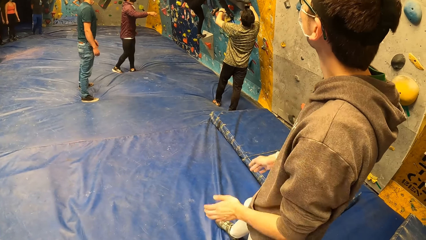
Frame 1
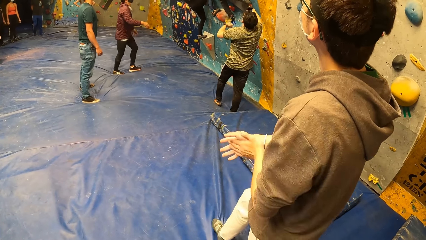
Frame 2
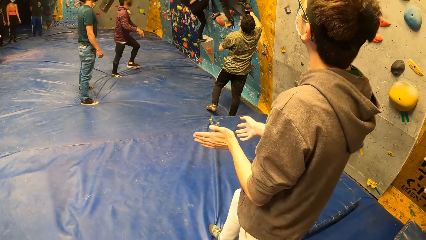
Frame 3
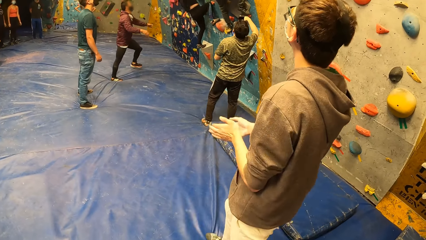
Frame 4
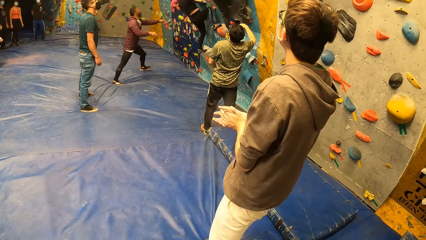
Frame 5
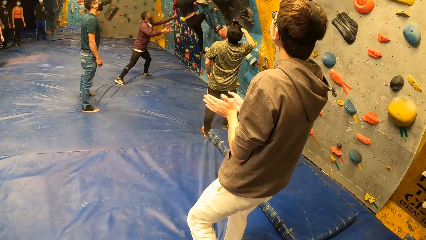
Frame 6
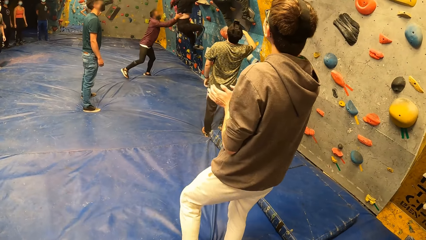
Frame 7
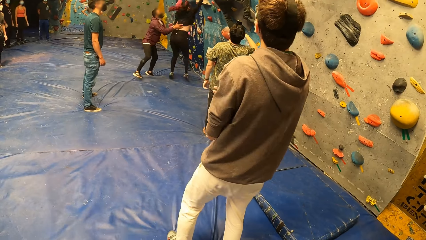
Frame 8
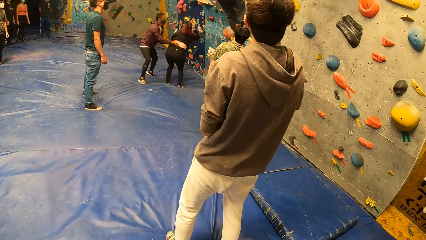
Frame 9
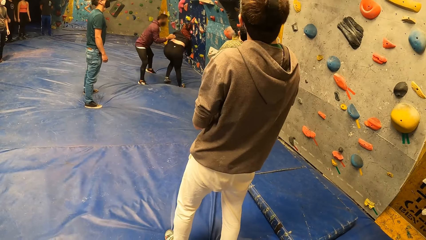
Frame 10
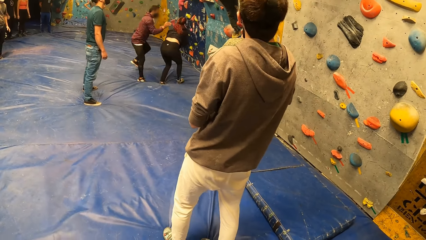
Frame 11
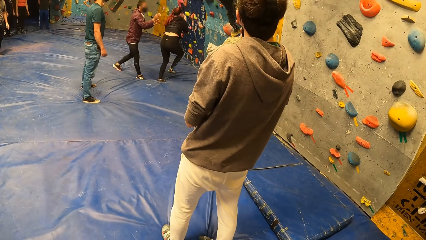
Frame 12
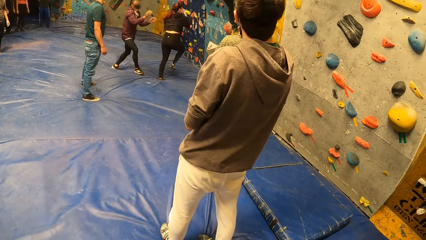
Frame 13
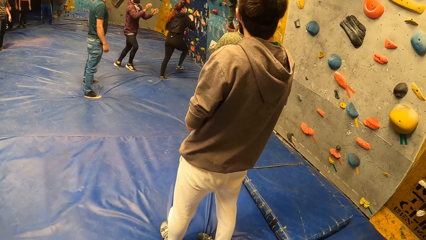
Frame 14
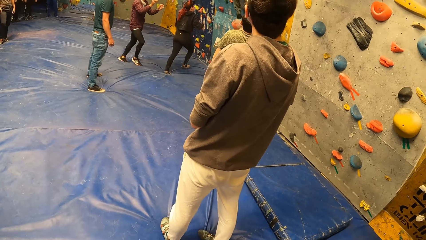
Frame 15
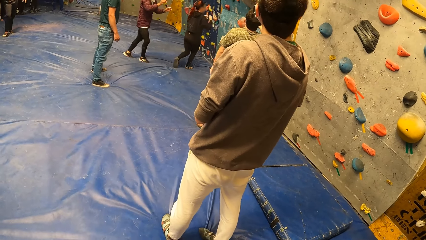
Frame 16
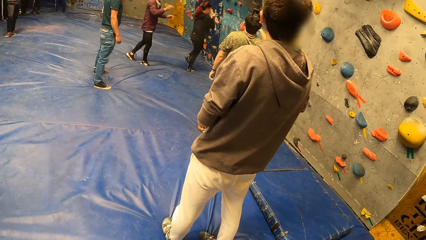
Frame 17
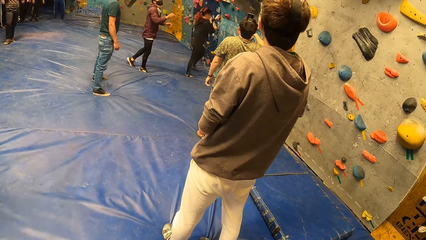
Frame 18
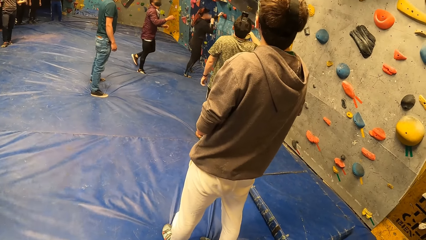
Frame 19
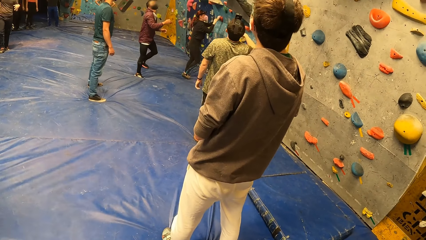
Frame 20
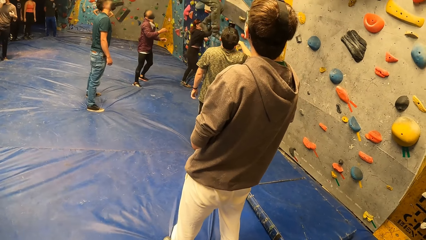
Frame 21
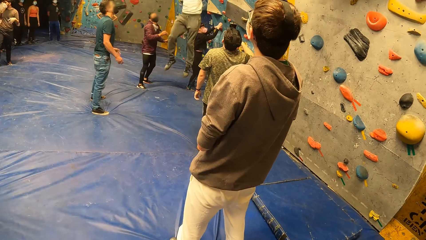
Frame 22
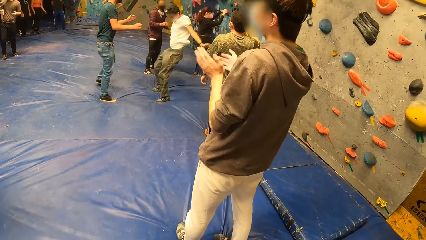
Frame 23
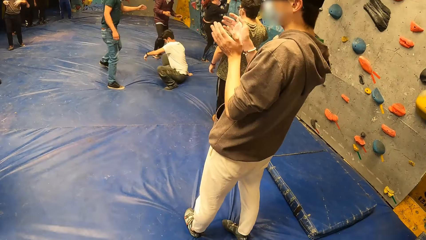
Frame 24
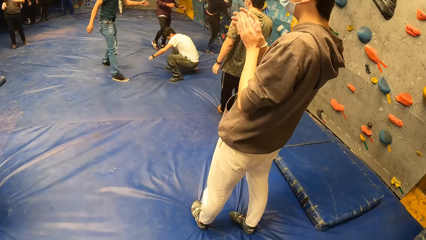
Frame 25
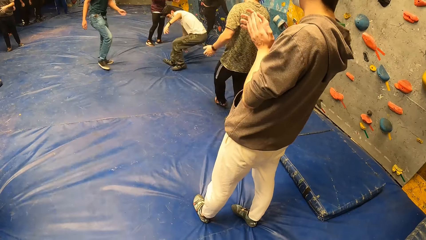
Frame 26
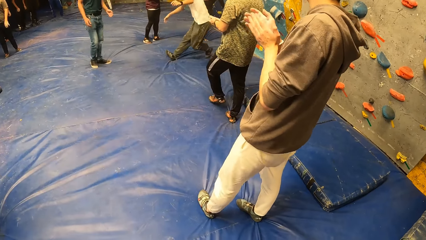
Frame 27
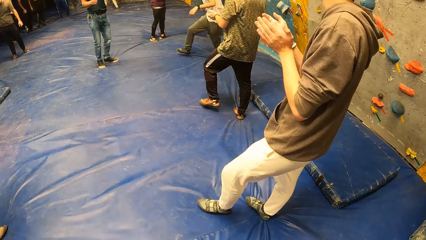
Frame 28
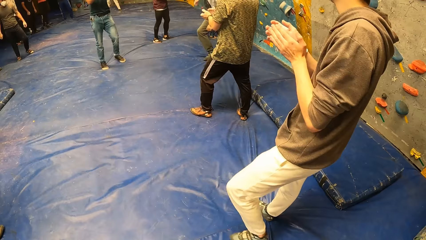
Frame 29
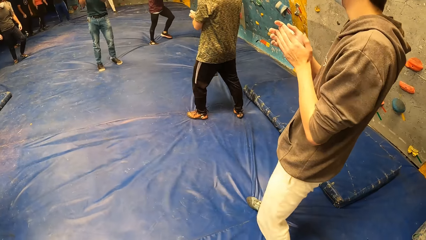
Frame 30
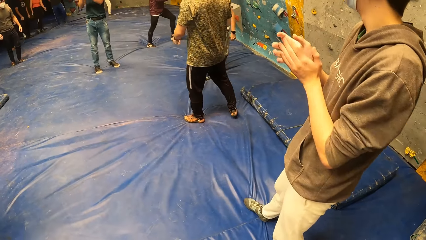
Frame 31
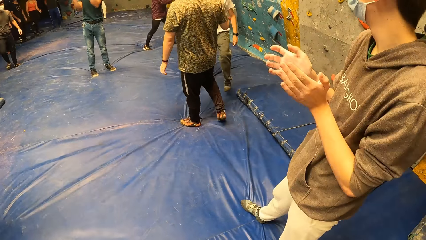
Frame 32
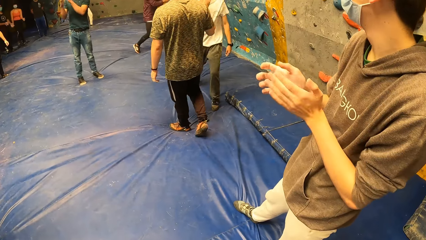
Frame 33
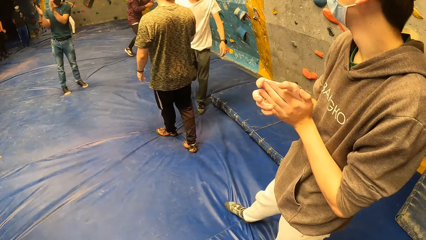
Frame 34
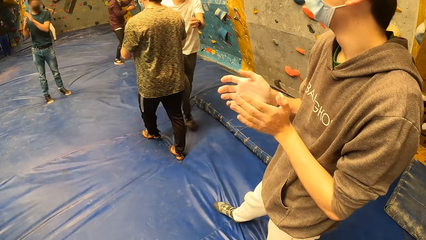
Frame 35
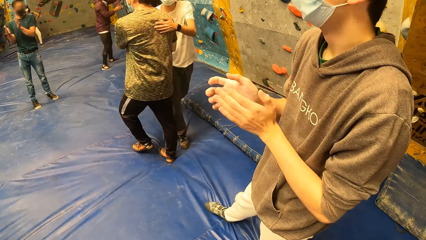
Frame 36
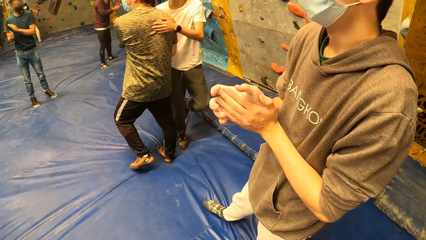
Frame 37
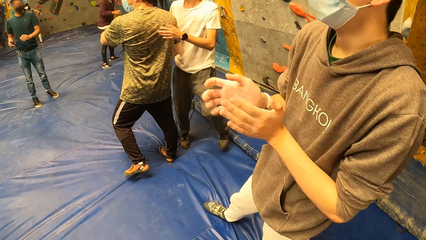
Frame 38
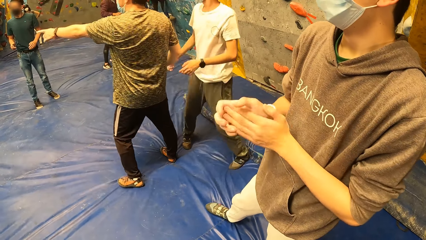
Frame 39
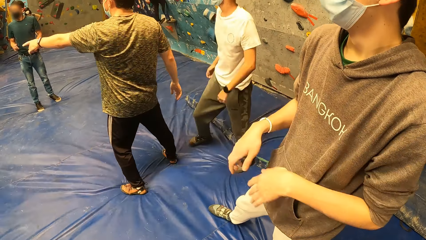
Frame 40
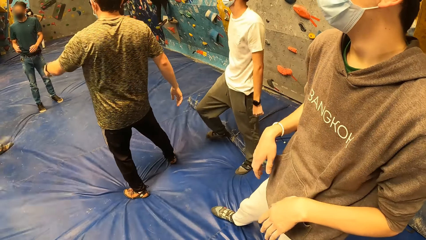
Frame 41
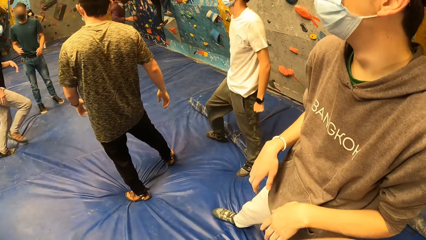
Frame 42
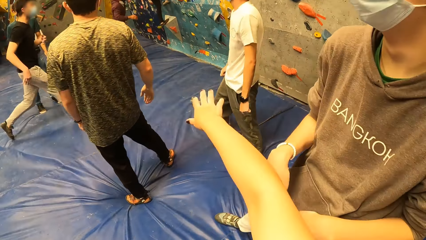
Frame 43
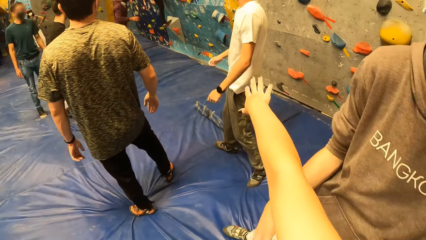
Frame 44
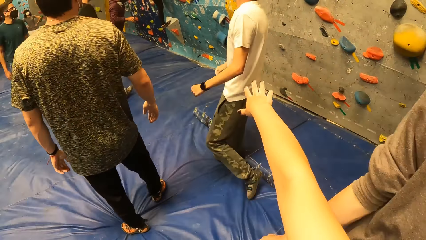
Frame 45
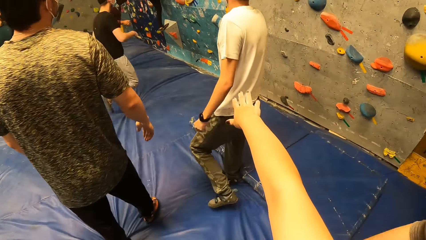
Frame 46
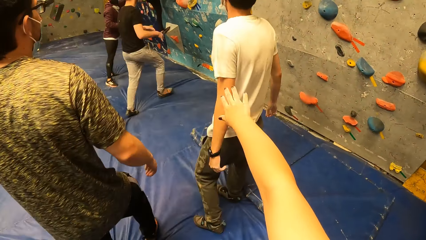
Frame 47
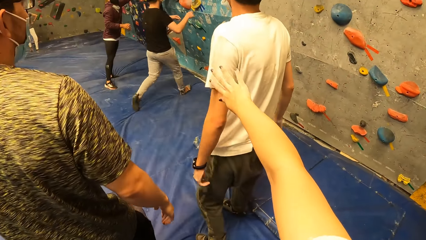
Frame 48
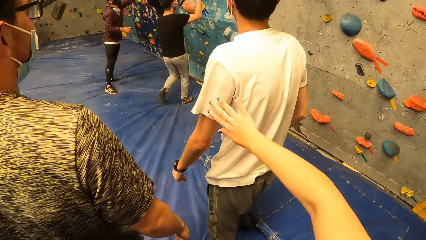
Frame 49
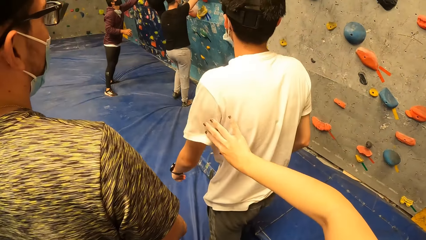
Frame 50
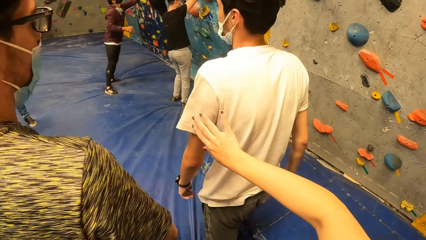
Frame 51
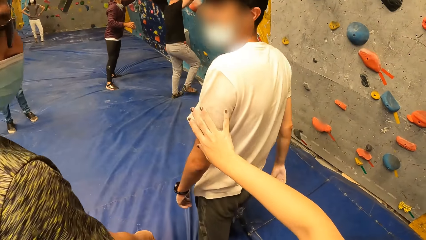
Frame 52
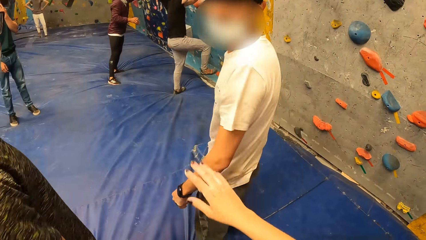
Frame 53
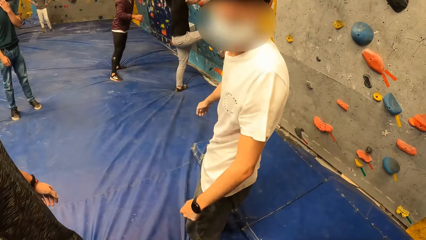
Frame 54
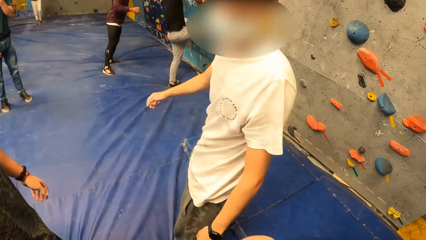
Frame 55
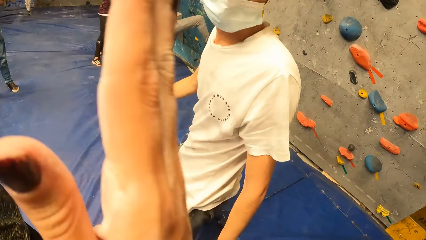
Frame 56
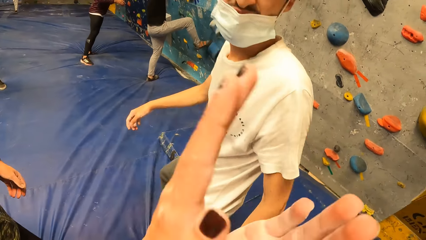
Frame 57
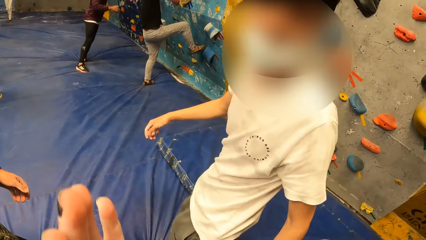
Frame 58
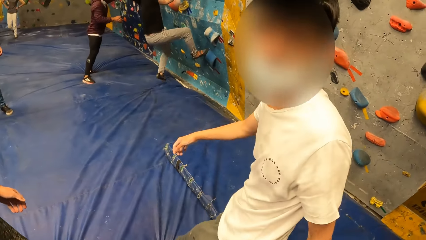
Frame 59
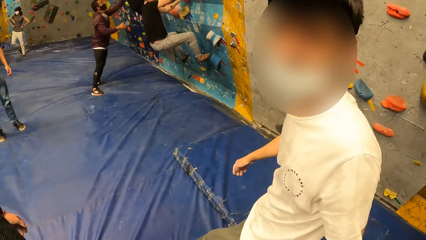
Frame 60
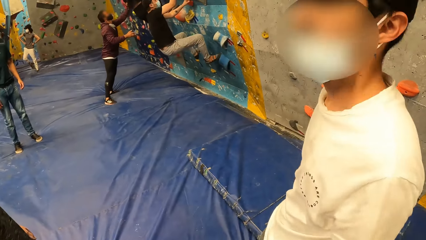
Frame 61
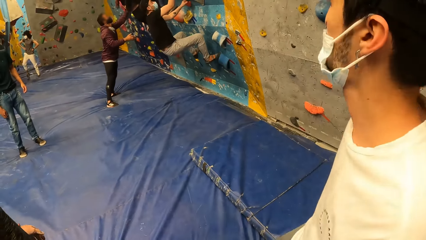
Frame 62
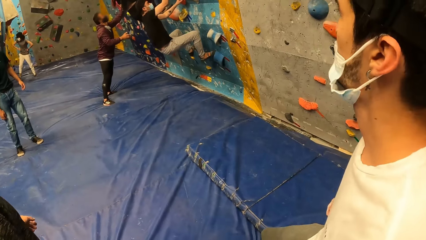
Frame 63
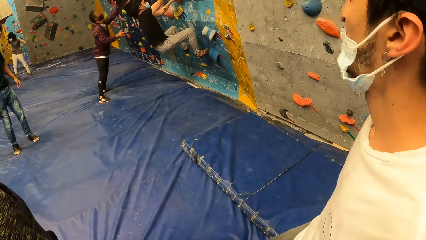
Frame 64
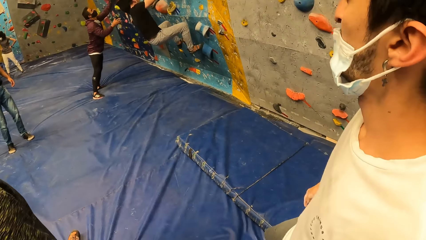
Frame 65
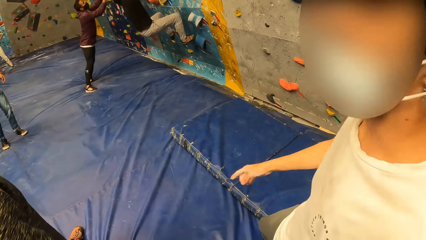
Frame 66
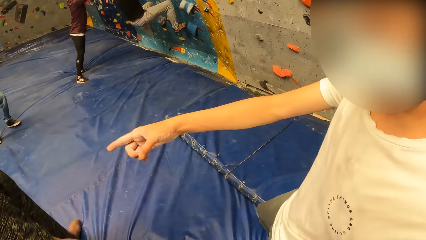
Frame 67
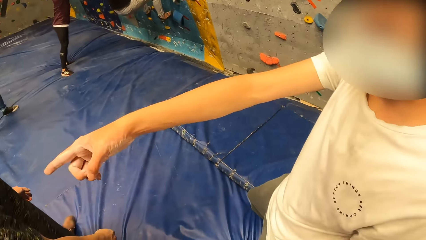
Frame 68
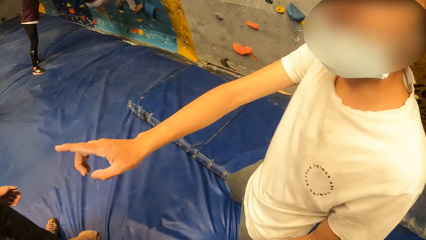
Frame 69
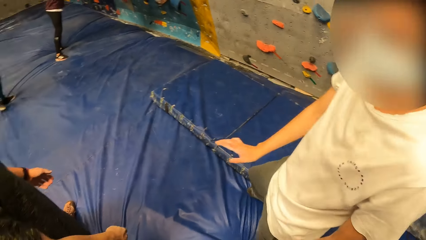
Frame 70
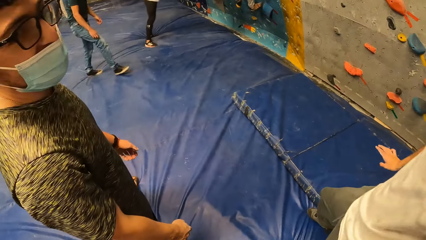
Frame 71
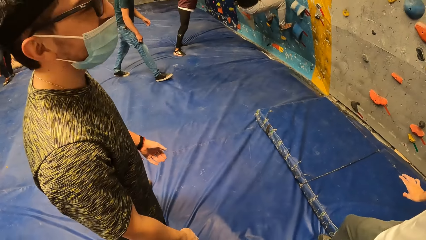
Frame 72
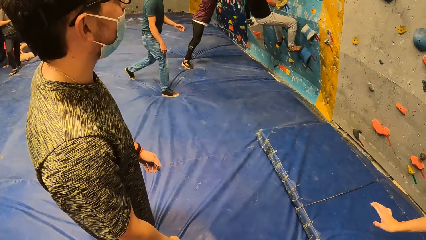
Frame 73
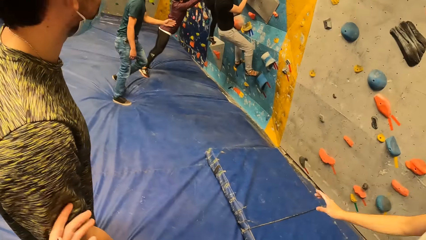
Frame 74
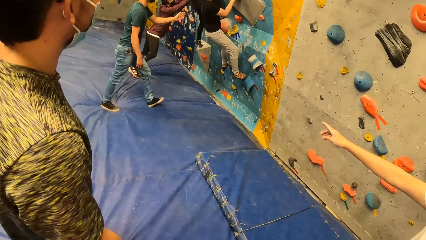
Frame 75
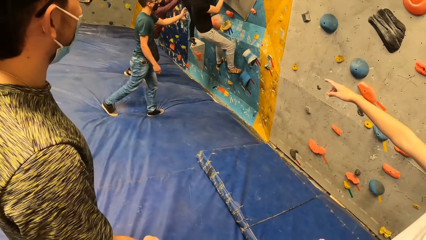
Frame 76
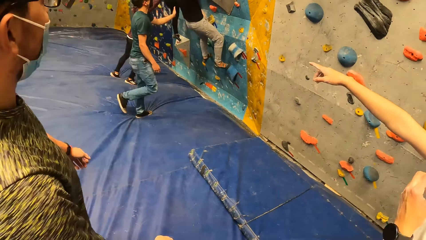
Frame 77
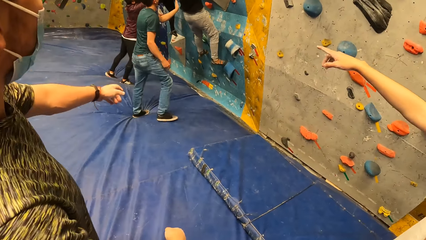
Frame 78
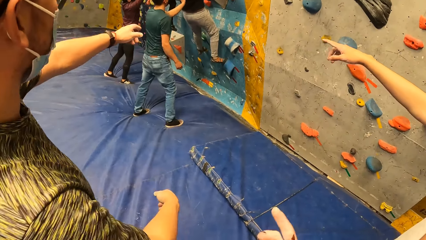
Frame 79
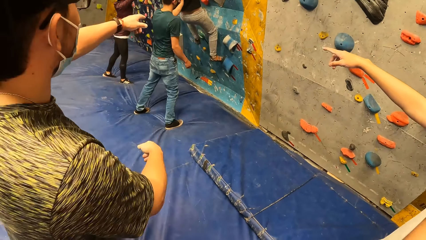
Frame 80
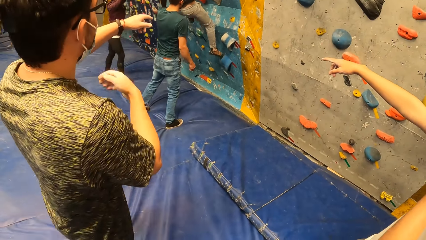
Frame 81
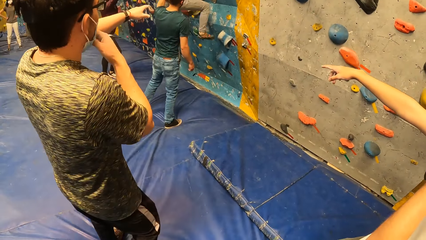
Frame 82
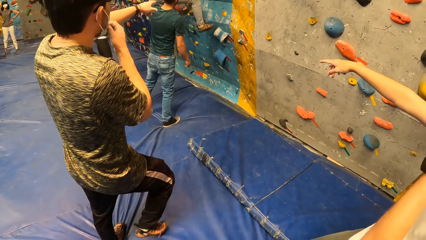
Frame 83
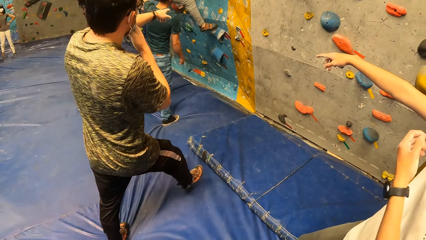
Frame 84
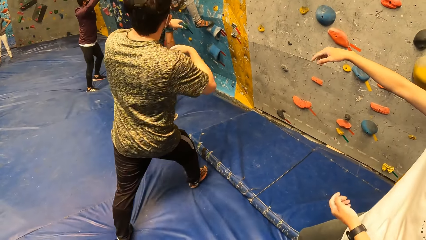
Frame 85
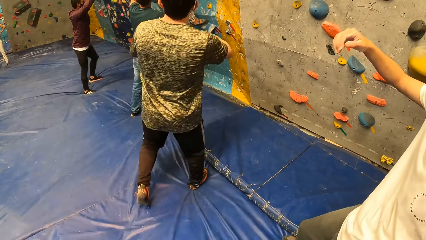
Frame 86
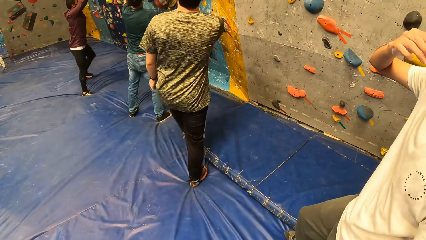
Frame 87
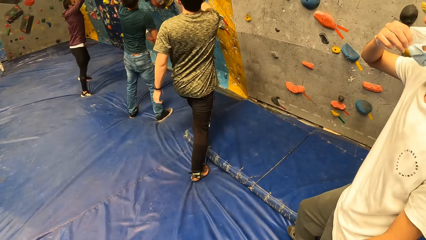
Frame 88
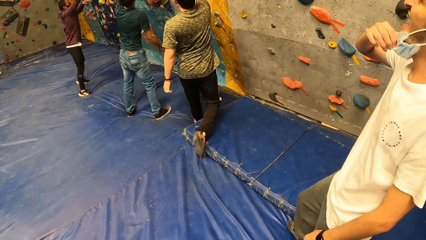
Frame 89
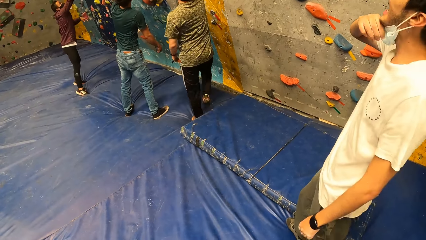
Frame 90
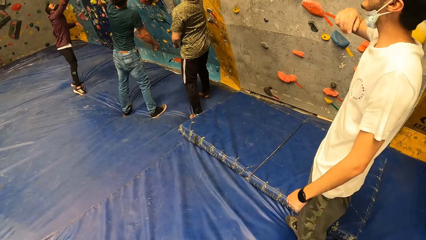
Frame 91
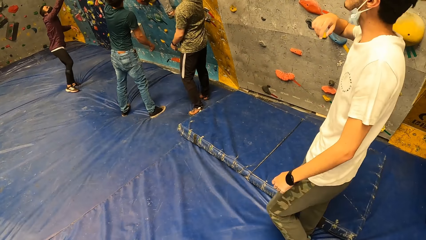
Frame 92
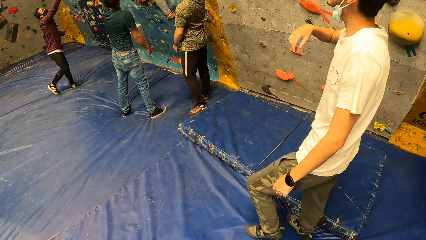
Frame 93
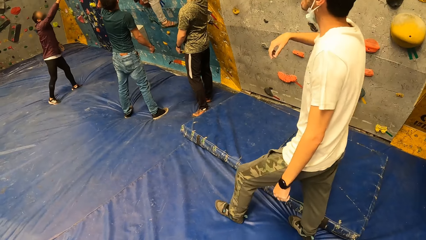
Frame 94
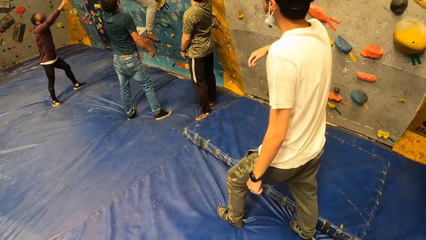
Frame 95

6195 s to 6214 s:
A man claps his hands. A person climbs the wall. Another person holds the first person. The first person falls to the ground. A third person drops to the ground. The man claps. The third person holds a fourth person on his back. The camera wearer gestures. A fifth person climbs the wall. The camera wearer talks to the third person. They look around. The fourth person points towards the climbing wall. The third person points at the climbing wall. The fourth person walks towards the climbing wall. The third person lowers his face mask.
